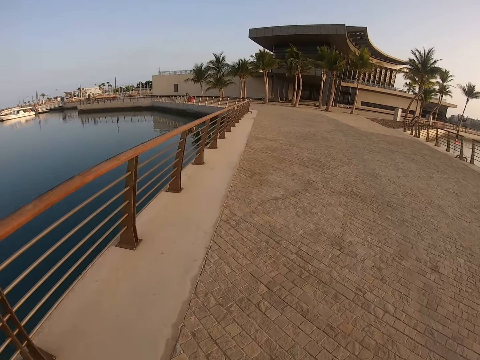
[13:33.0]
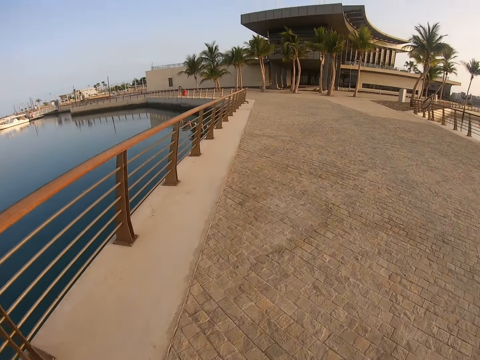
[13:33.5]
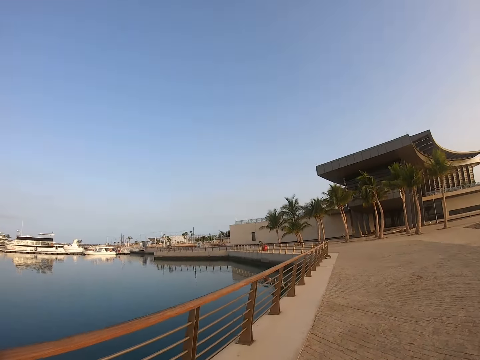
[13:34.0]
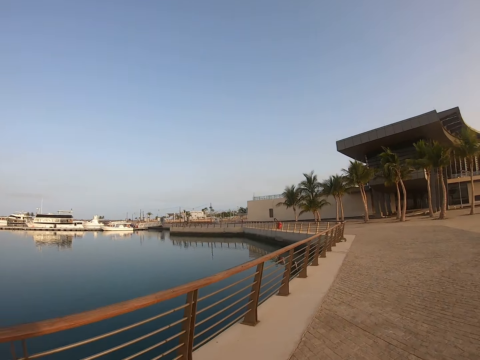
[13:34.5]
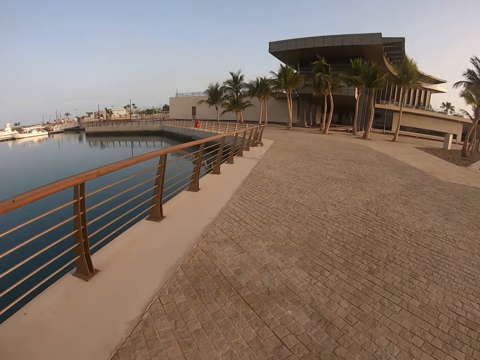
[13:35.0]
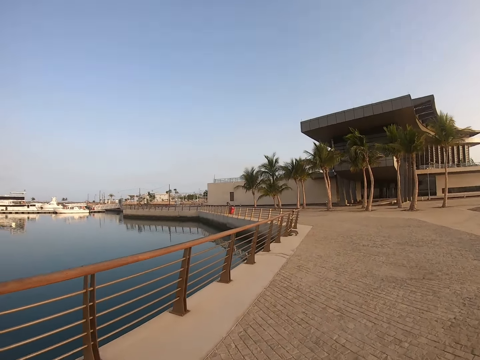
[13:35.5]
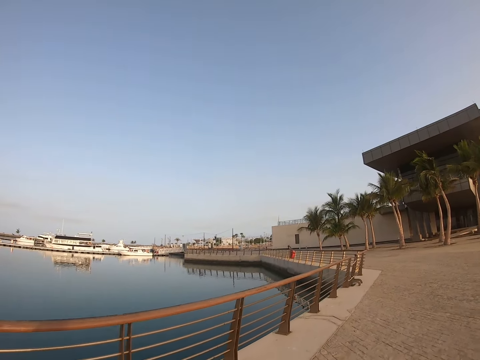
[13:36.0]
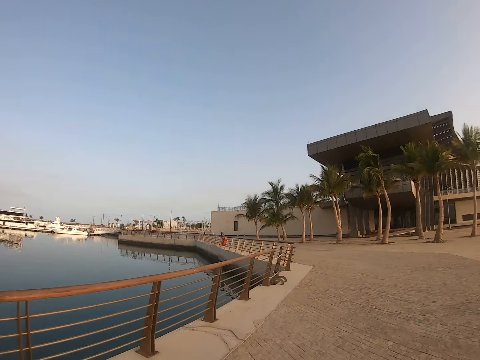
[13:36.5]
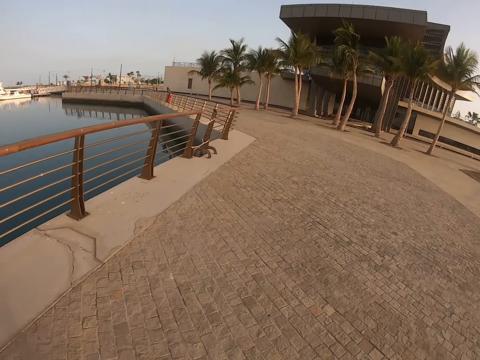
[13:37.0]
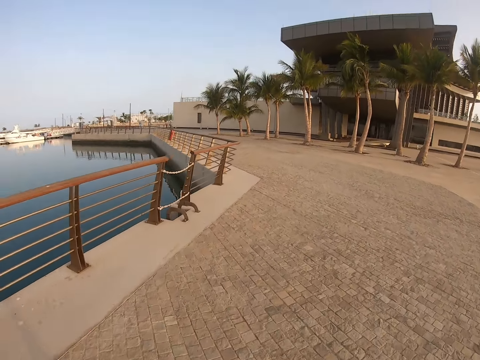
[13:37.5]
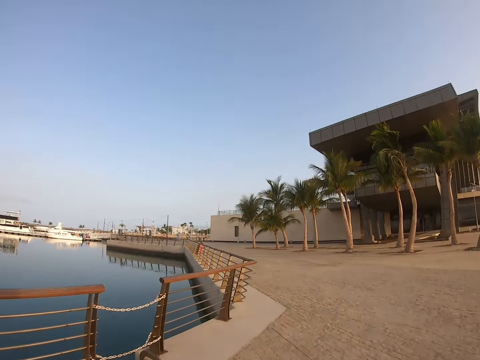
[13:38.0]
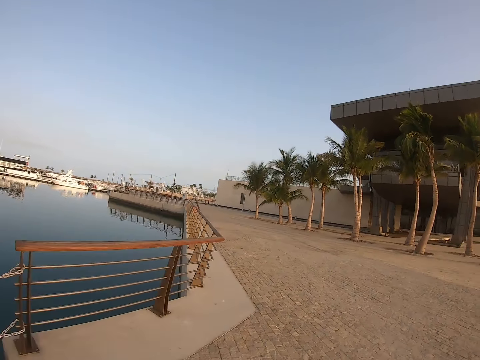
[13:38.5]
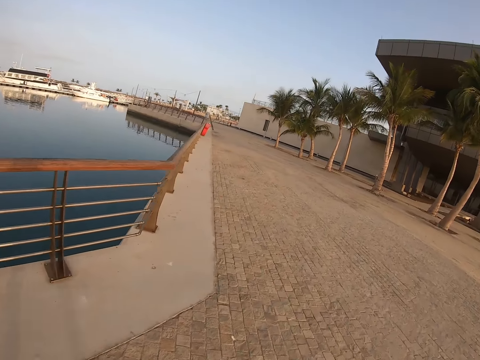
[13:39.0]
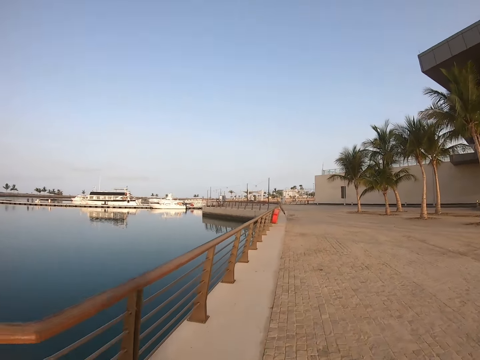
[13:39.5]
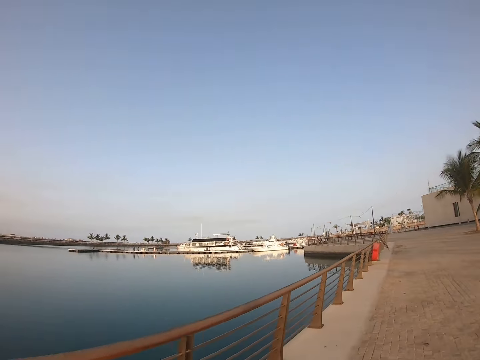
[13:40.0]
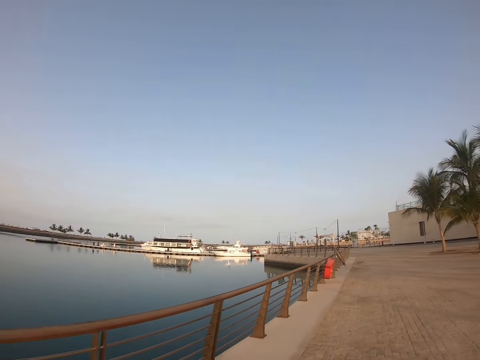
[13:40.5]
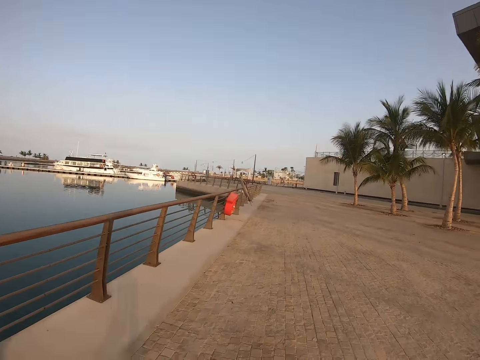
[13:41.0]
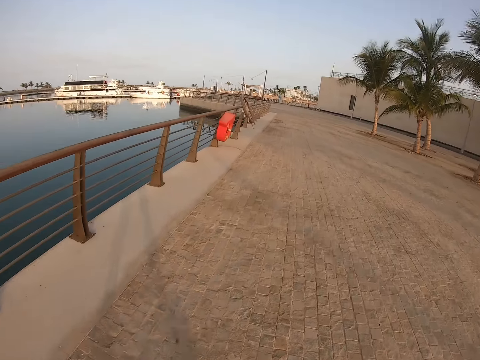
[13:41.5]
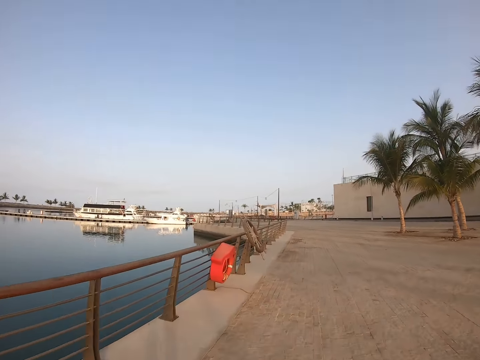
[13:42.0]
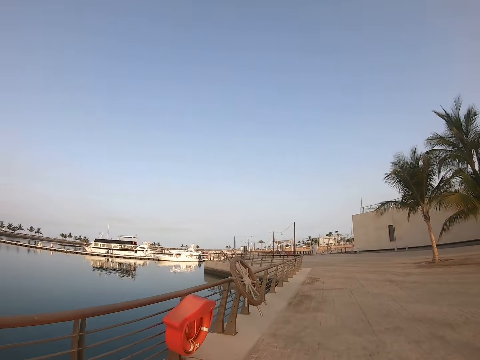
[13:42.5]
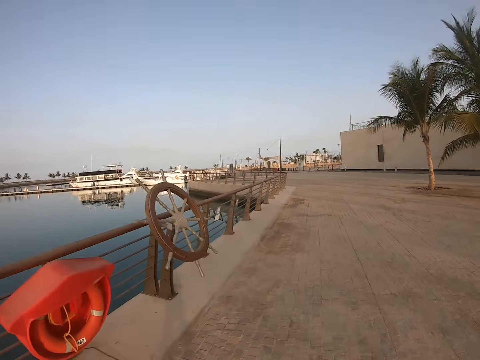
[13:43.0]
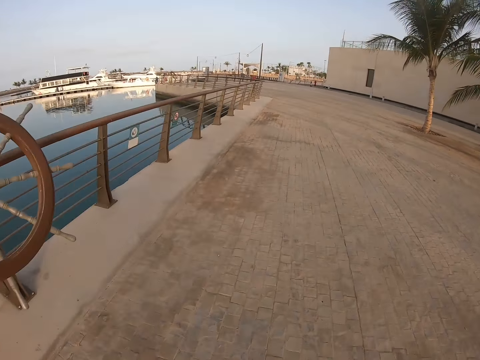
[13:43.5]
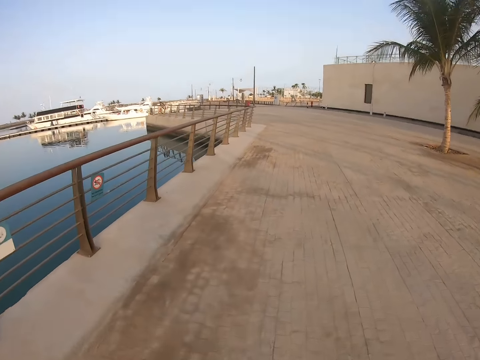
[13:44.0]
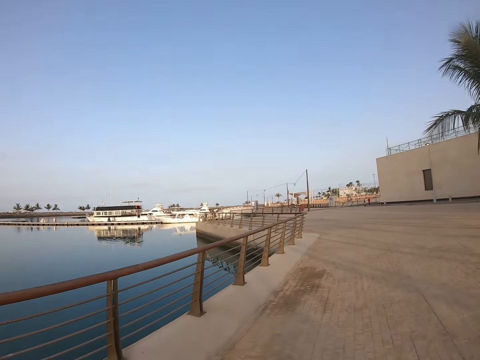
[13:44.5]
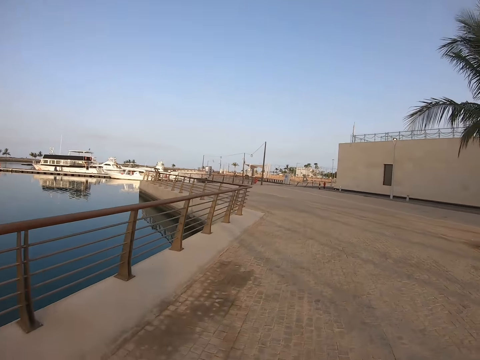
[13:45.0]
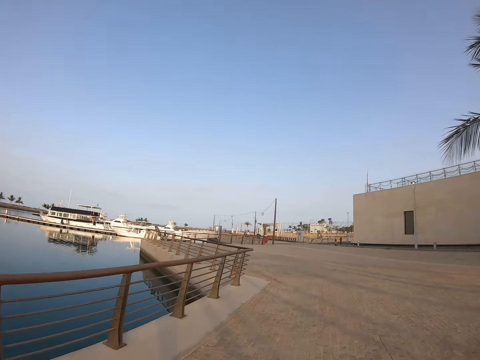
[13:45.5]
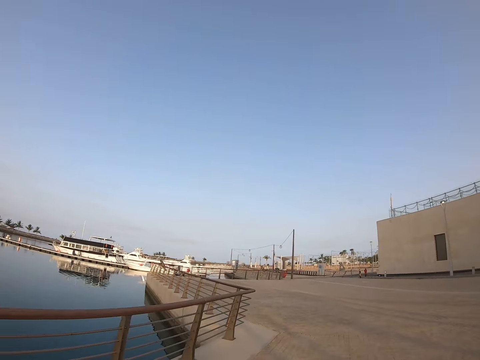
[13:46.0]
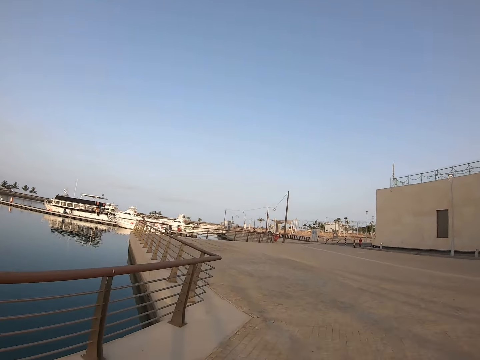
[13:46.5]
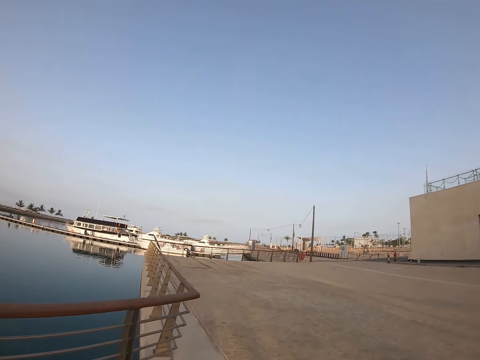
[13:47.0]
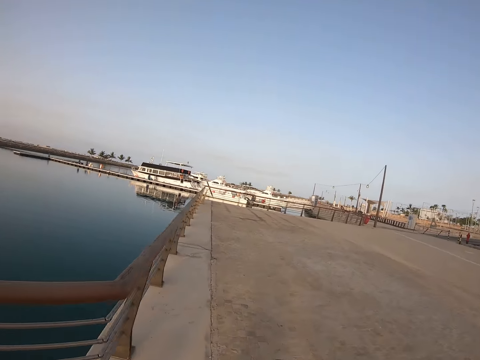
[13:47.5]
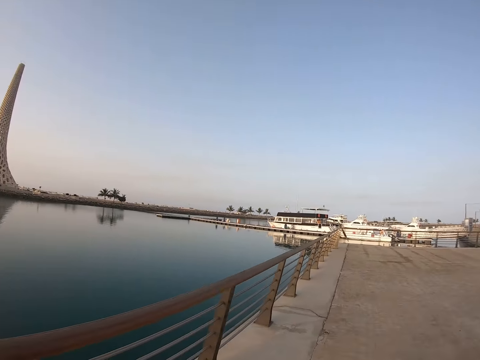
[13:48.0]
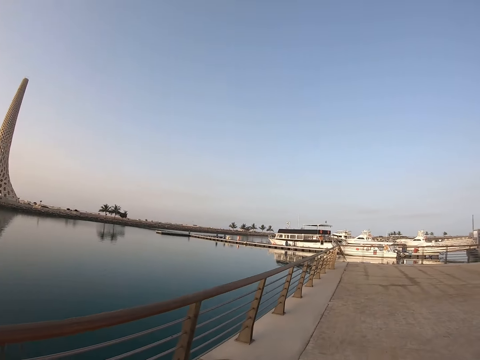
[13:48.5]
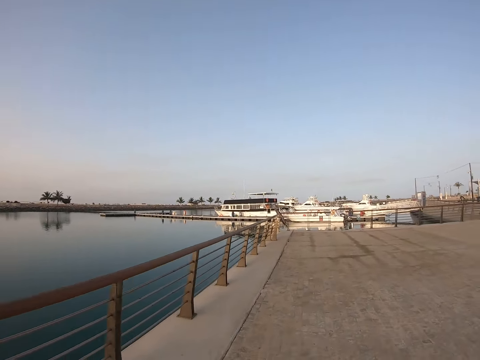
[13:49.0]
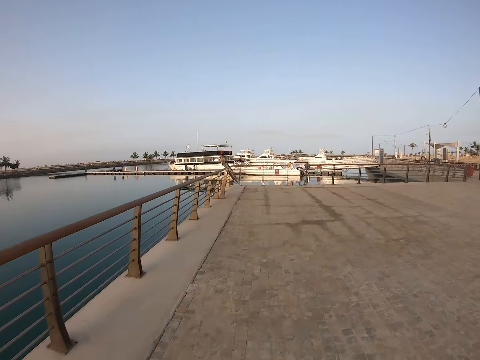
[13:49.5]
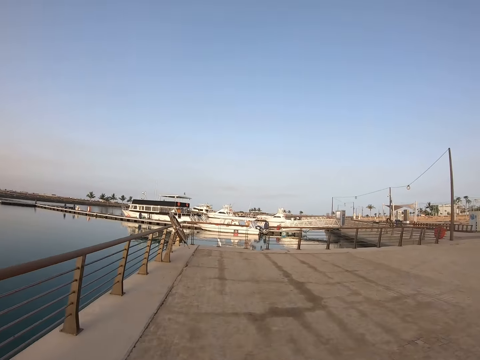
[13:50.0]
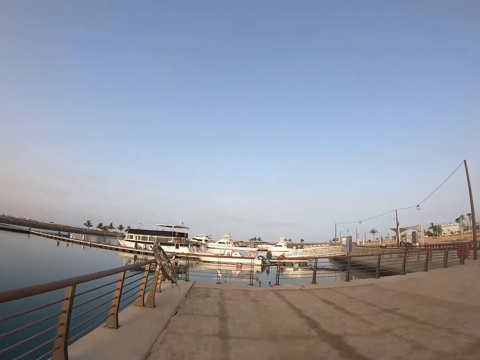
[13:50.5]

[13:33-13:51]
The camera wearer runs on the pavement. They look around. They run on the pavement. They turn around. They run on the pavement. They look around. They run on the pavement. They run on the pavement again.

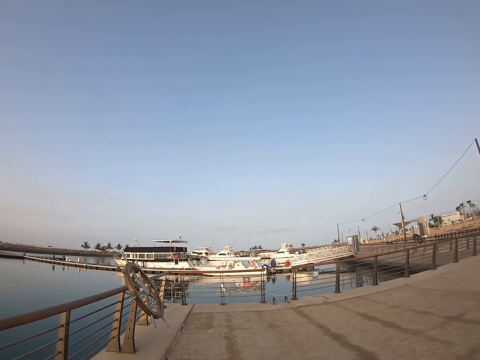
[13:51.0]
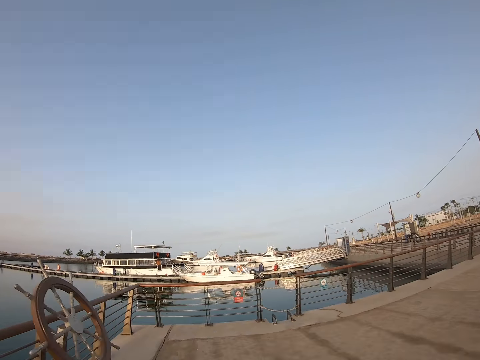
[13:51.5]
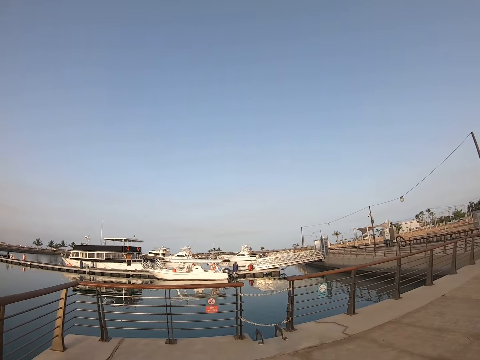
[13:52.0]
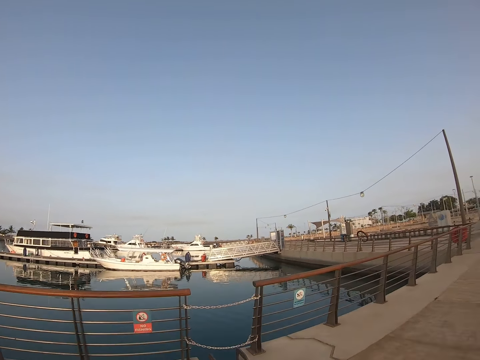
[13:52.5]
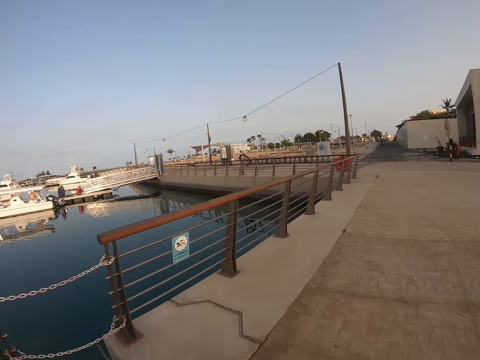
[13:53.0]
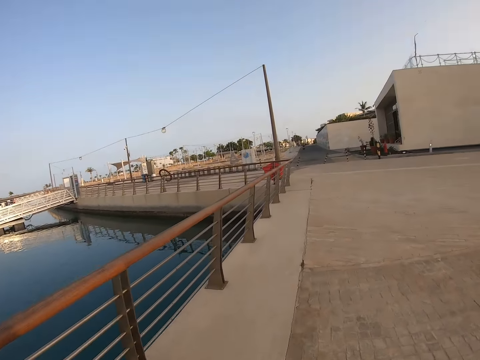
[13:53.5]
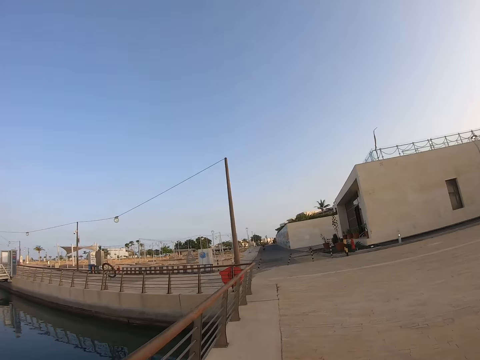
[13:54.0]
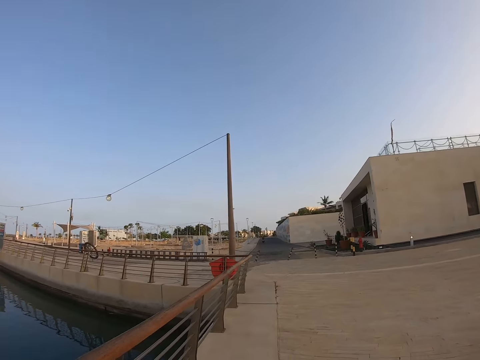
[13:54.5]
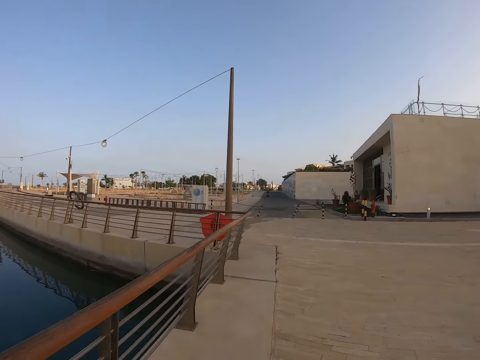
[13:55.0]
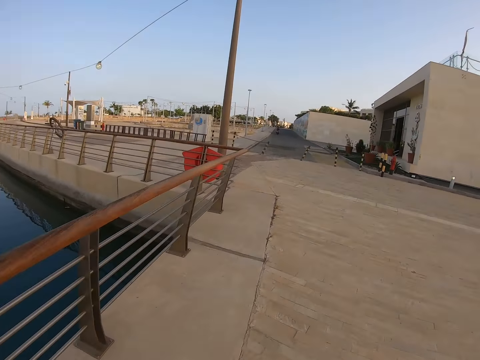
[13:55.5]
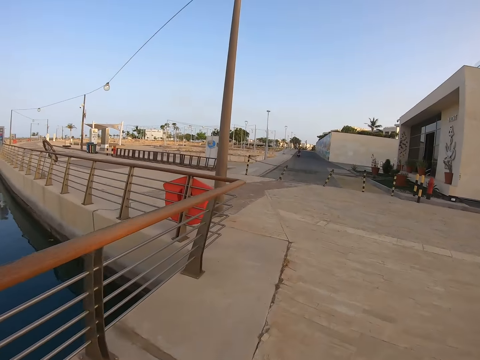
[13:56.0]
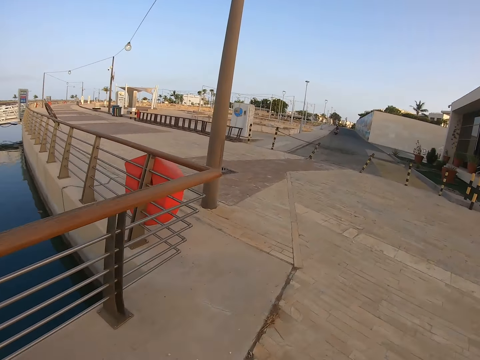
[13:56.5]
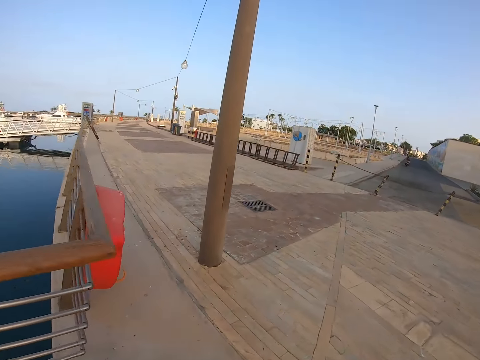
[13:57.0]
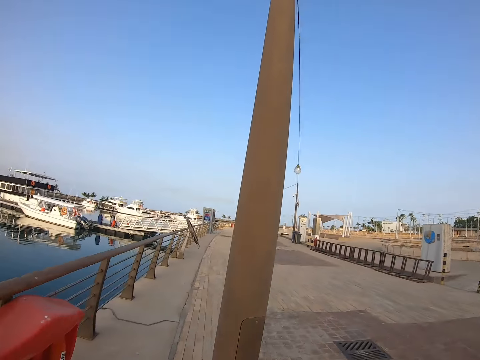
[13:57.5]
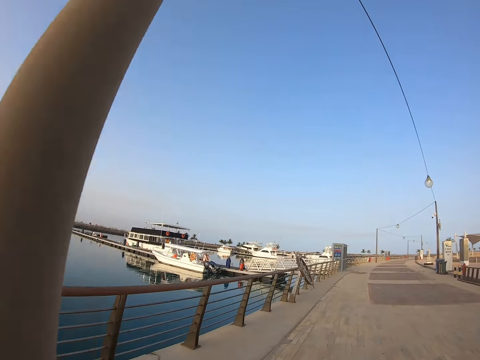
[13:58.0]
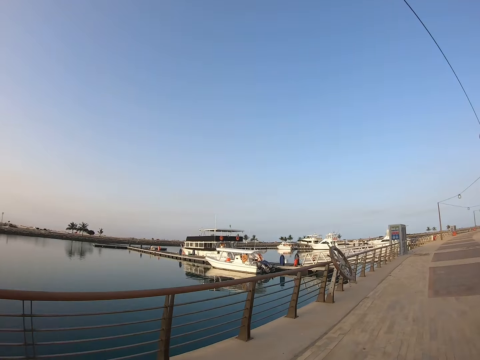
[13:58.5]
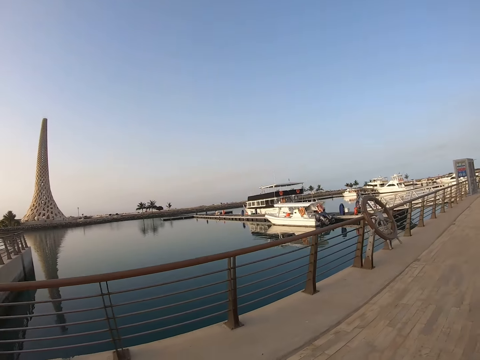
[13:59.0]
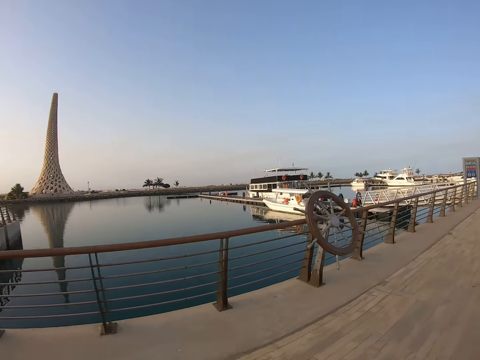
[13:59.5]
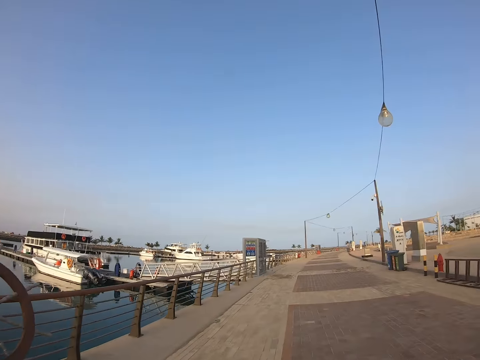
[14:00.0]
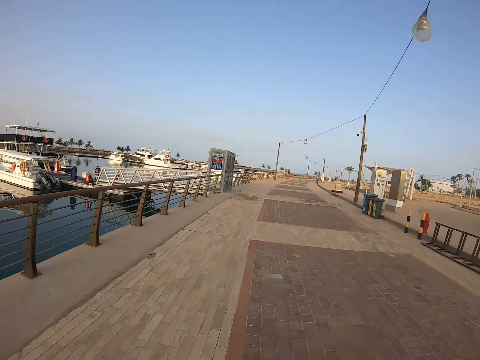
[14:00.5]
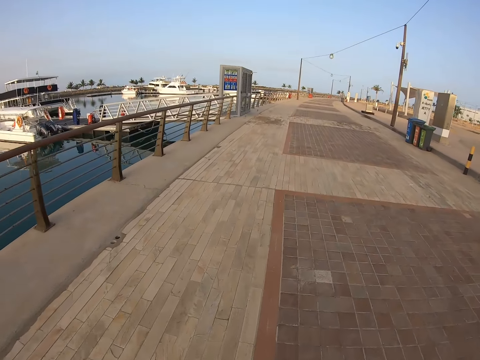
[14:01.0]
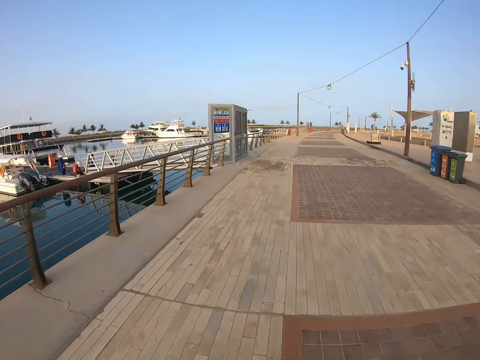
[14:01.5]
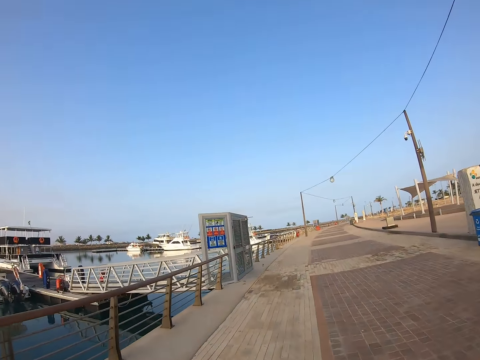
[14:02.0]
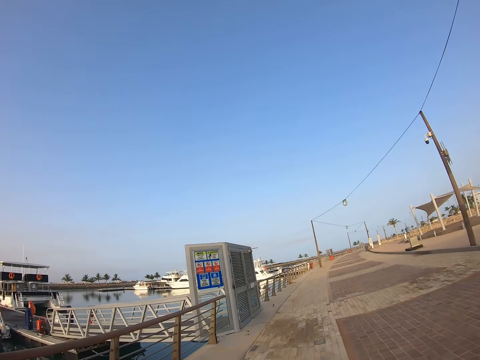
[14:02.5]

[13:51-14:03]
The camera wearer turns around. They run on the pavement. They turn around. They run on the pavement.
